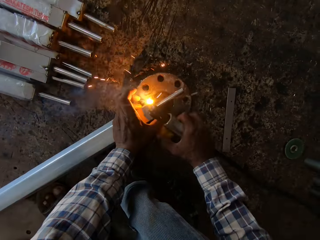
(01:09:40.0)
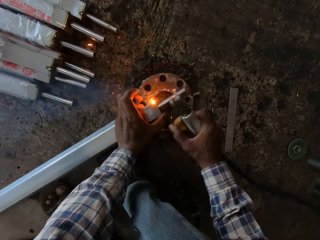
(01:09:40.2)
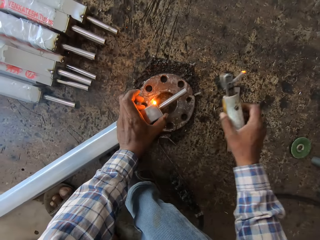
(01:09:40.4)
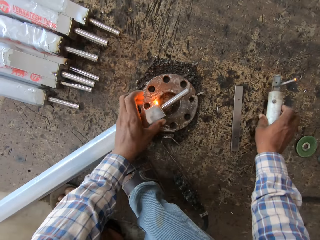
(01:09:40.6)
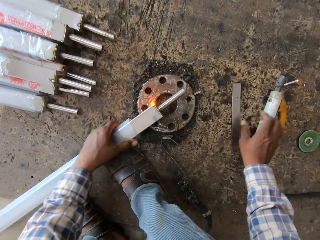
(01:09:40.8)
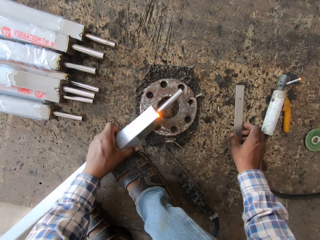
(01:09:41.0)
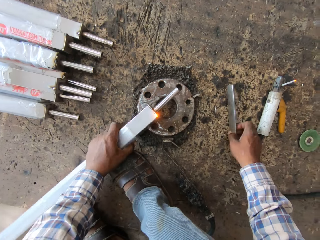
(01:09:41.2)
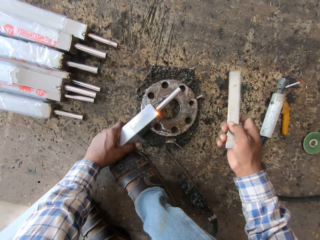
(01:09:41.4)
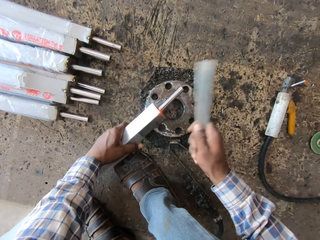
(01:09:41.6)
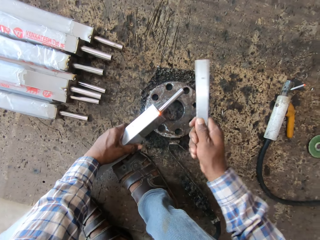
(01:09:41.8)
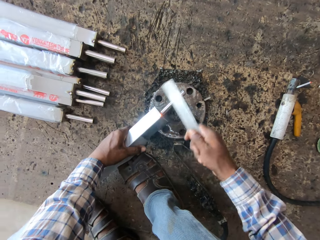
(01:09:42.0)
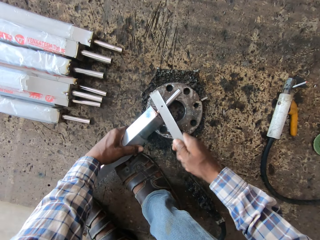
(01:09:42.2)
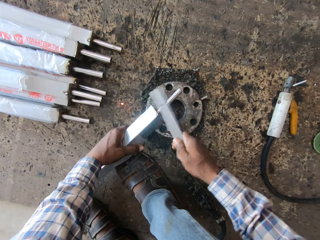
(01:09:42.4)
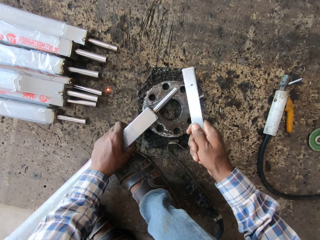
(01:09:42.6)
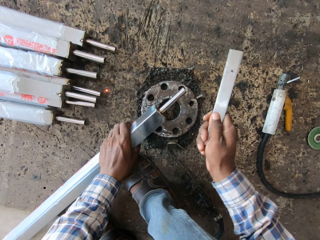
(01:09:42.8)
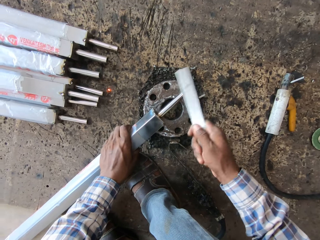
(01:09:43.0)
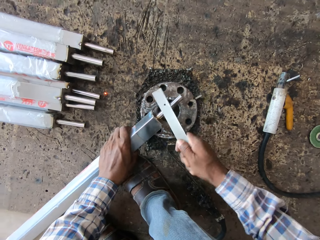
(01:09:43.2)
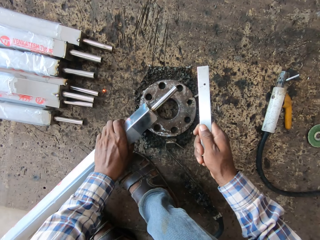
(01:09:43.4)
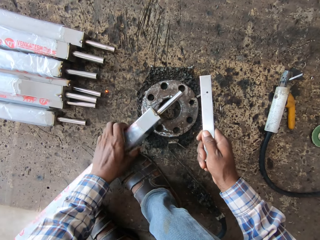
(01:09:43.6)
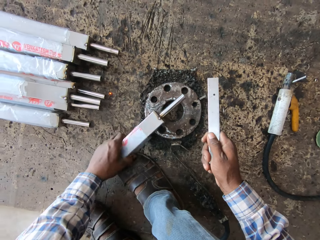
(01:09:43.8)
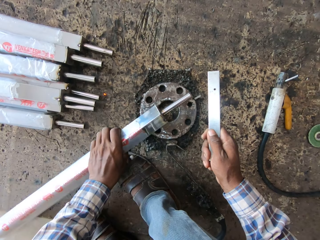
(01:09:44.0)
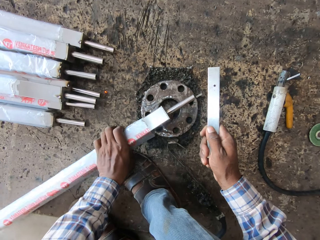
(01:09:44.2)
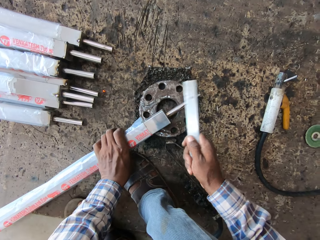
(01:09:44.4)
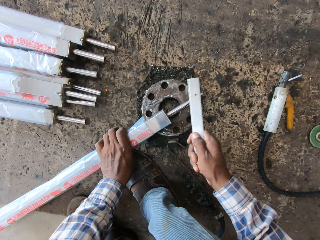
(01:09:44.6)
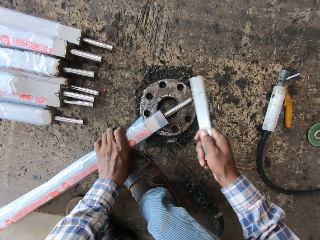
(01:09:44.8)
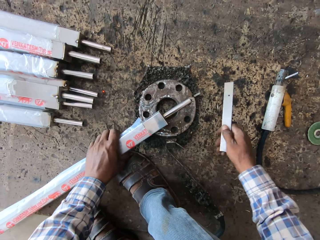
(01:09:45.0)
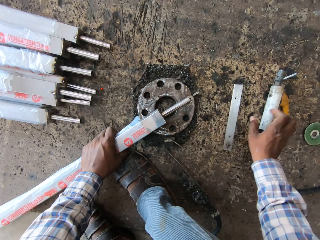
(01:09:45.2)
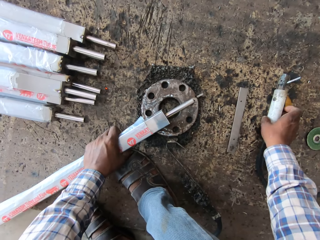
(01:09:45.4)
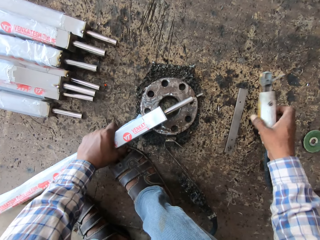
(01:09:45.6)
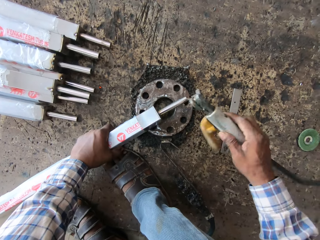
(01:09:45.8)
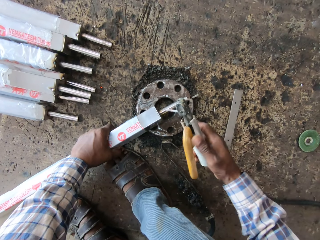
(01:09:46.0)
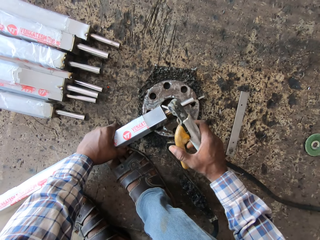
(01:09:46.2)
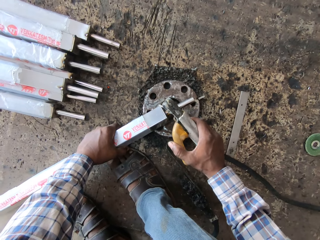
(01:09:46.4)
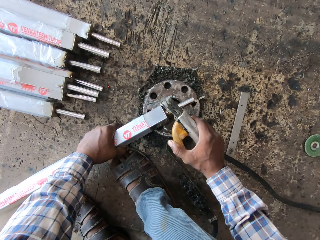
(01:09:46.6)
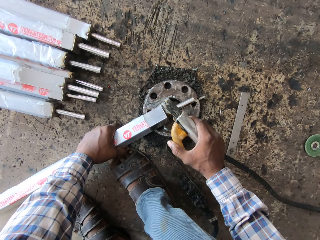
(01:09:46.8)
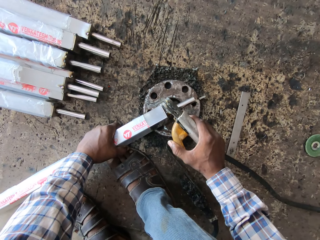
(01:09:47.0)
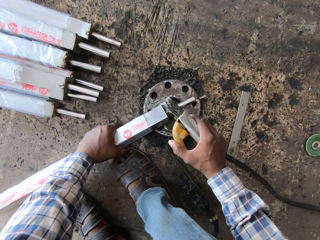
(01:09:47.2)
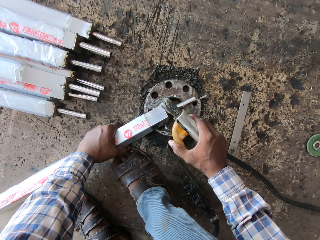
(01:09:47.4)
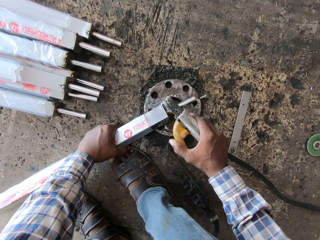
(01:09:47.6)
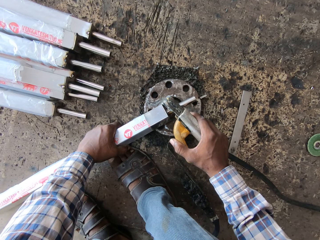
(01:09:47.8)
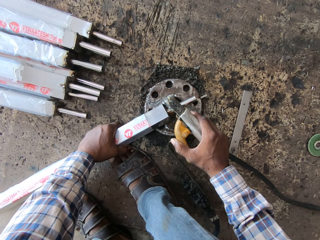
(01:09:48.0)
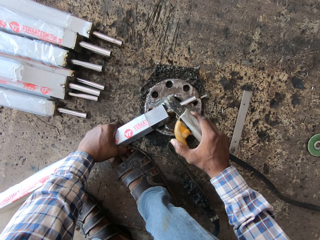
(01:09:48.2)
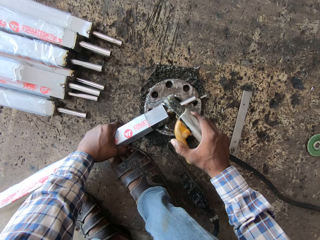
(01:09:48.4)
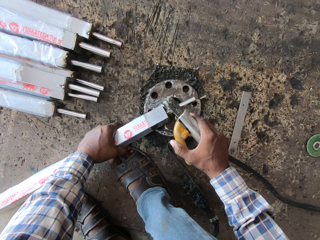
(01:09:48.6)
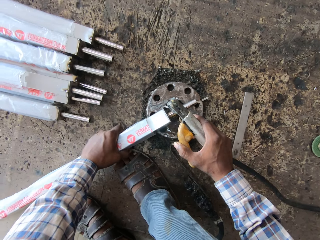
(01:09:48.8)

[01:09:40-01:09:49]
The camera wearer drops the electrode holder on the board with his right hand. He picks up the metal strip from the board with his right hand. He turns the square pipe with his left hand. He hits the square pipe in his left hand with the metal strip in his right hand. He drops the metal strip on the board with his right hand. He picks up the electrode holder from the board with his right hand. He welds the metal.

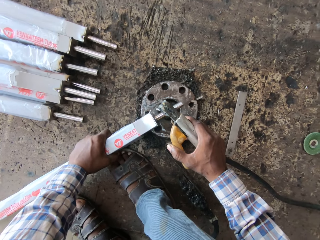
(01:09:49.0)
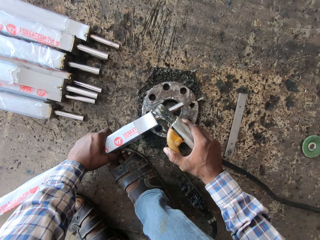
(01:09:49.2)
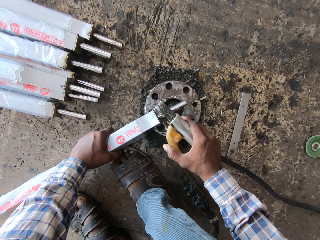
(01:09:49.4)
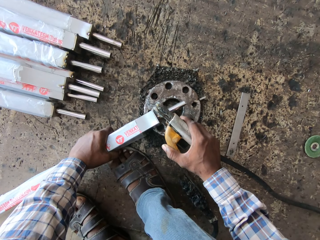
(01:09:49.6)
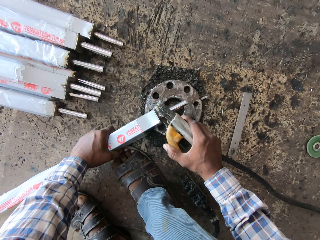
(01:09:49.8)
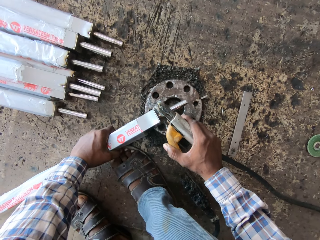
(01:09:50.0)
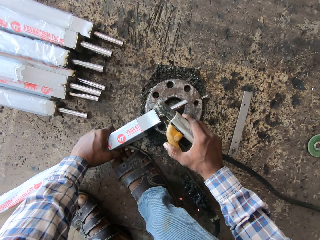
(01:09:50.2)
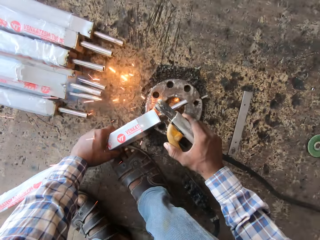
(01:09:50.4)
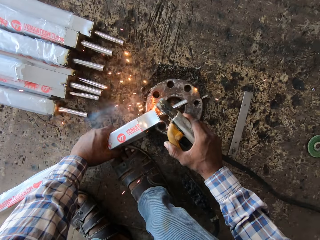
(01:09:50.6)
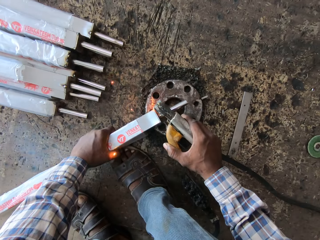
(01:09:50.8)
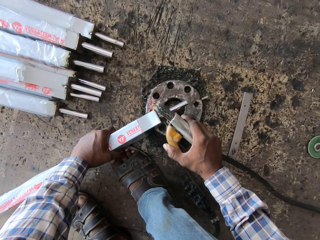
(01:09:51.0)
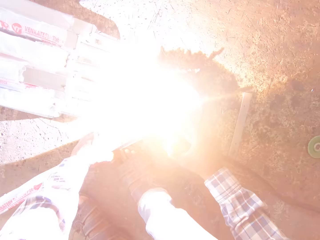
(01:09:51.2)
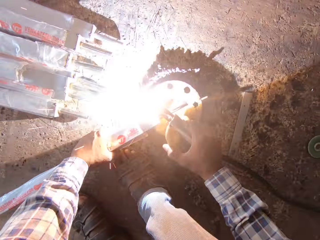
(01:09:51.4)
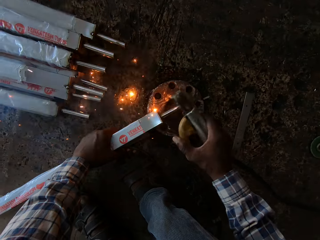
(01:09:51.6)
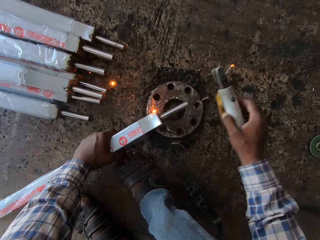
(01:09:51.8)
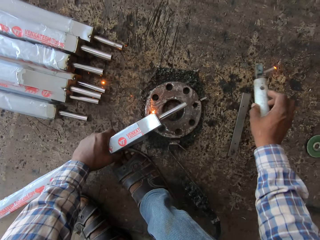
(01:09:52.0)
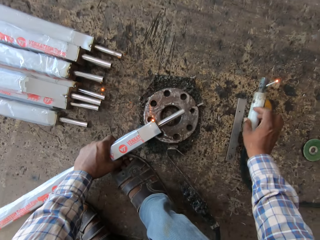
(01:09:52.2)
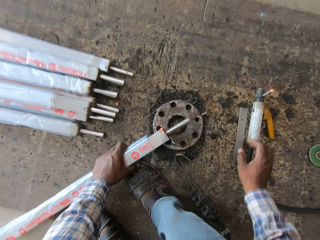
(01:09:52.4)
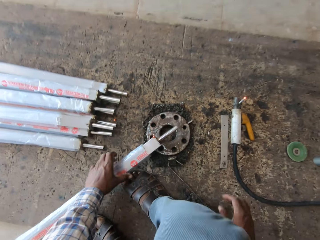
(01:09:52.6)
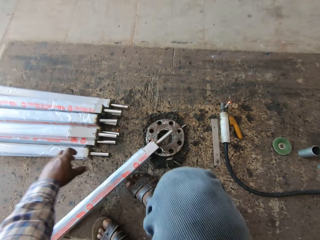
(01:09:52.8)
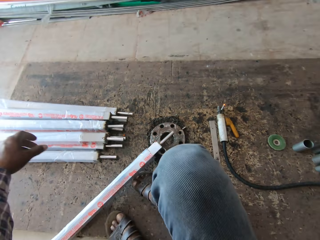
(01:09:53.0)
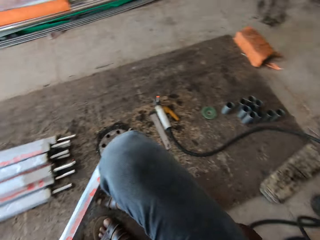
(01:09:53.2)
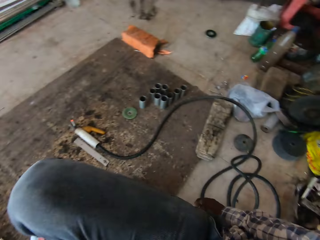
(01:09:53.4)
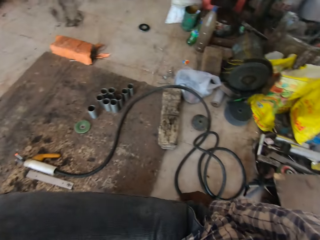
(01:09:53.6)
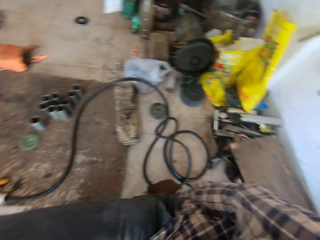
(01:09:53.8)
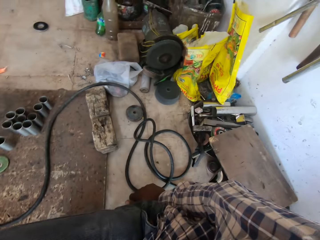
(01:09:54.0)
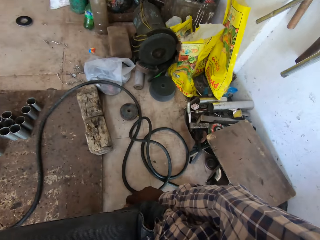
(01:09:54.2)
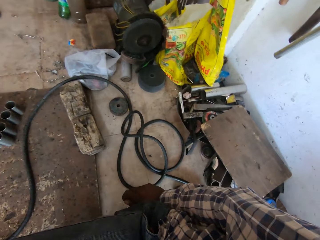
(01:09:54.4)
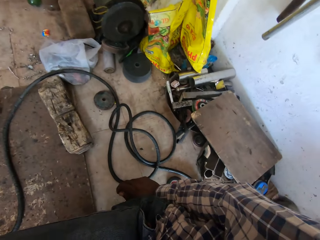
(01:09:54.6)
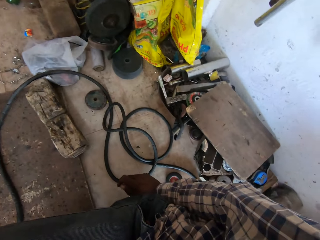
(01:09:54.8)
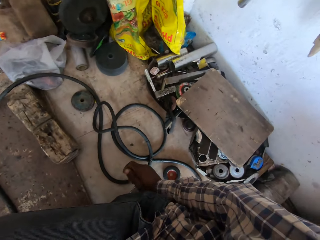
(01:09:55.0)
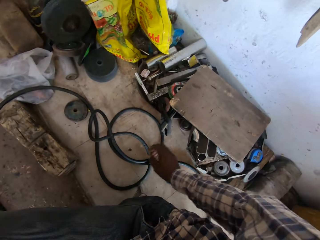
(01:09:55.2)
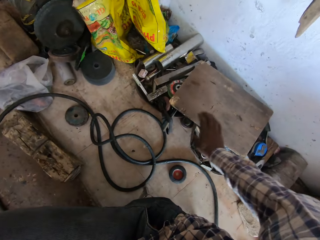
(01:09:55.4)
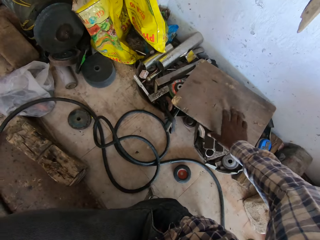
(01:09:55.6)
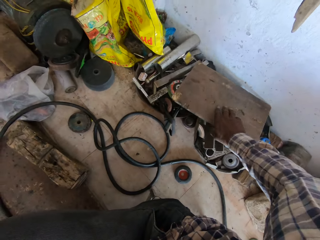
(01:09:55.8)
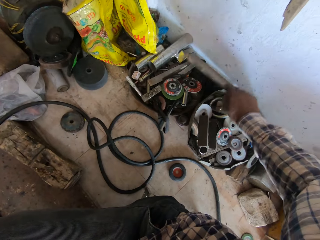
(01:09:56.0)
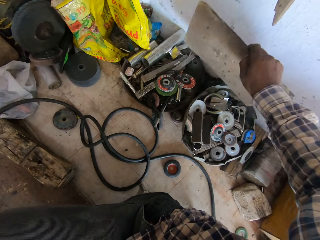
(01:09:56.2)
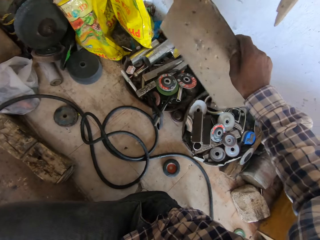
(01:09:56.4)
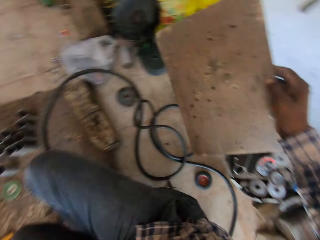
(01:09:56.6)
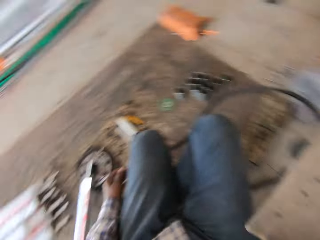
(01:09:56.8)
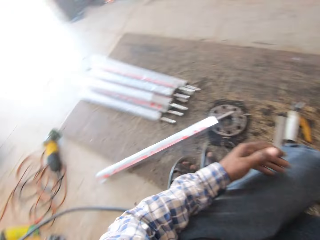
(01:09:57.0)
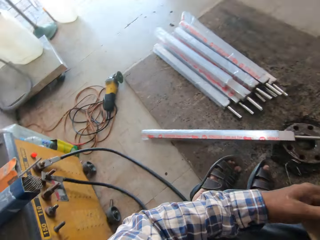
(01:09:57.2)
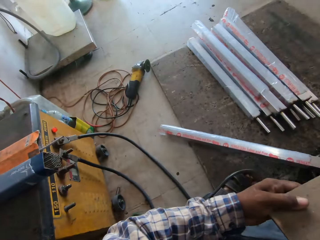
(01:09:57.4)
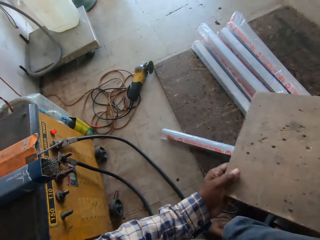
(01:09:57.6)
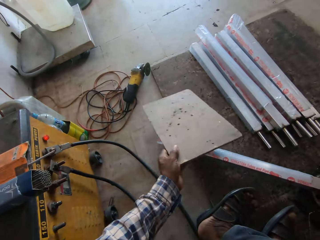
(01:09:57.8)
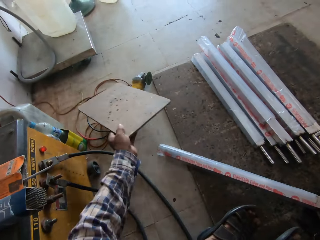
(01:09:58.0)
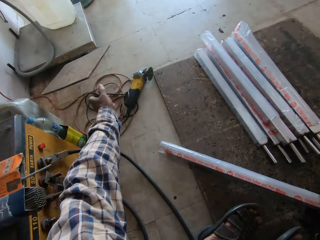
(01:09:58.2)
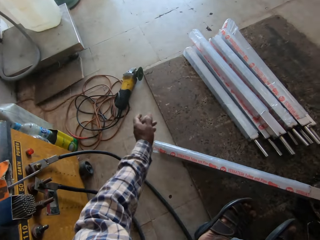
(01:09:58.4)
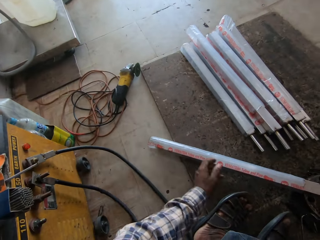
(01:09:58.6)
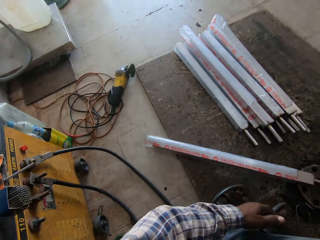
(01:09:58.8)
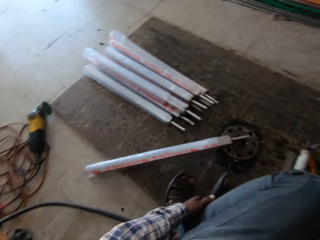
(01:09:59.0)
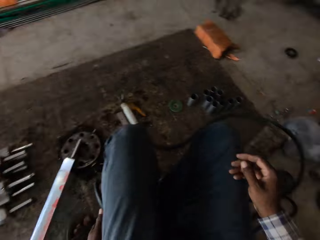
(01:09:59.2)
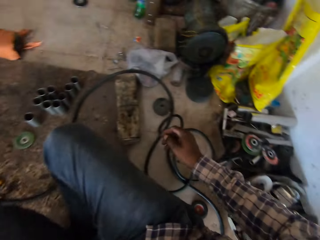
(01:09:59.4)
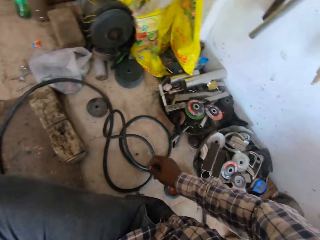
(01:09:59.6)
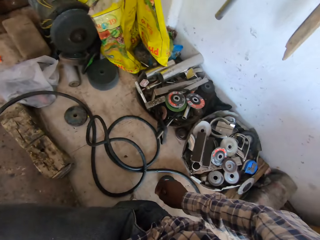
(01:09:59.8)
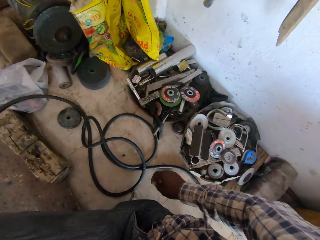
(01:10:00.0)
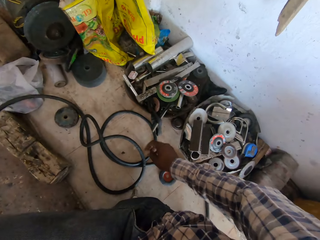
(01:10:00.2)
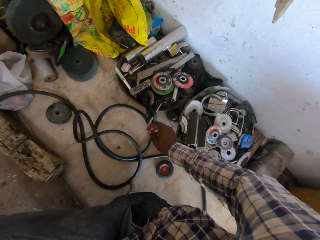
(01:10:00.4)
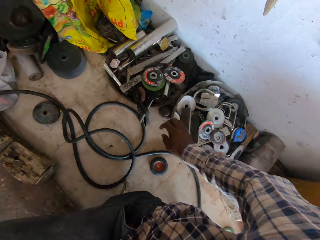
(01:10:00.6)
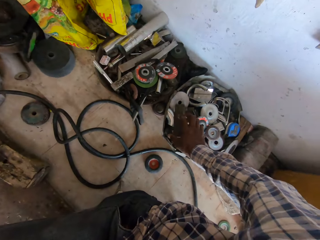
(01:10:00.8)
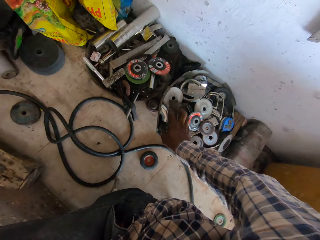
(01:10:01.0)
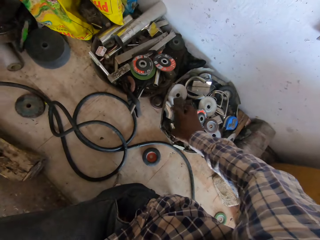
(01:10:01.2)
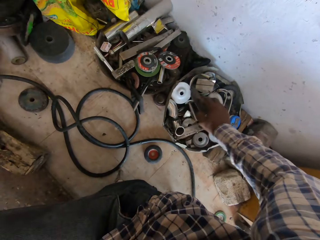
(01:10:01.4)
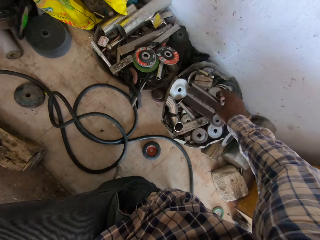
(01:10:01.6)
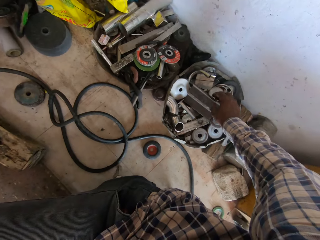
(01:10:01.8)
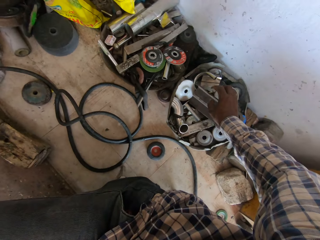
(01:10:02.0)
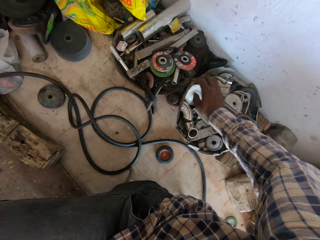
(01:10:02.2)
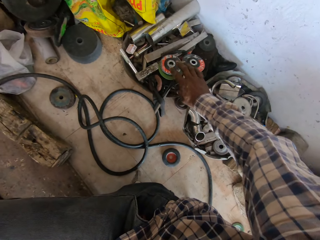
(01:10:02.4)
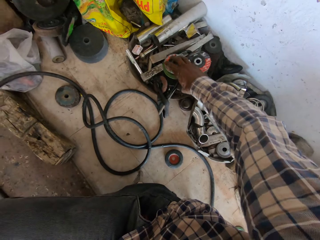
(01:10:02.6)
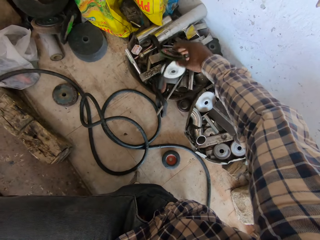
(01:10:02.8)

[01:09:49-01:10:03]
The camera wearer welds the metal pipe to the square pipe with the electrode holder in his right hand. He drops the electrode holder on the board with his right hand. He looks around. He picks up a wooden slab from a bowl of grinding discs with his right hand. He passes the wooden slab from his right hand to his left hand. He drops the wooden slab on the floor with his left hand. He turns around and looks through the tools. He touches a metal plate with his right hand. He touches some grinding discs with his right hand.
